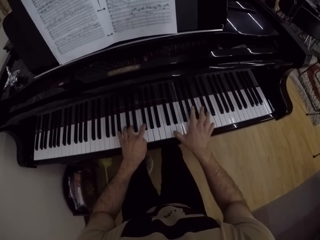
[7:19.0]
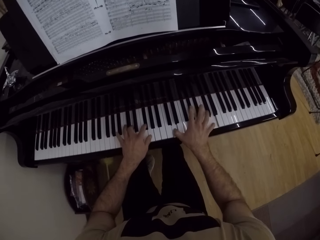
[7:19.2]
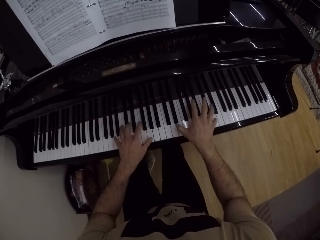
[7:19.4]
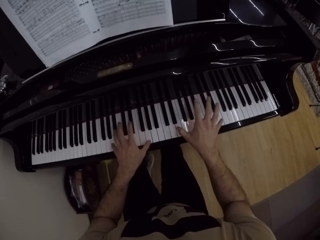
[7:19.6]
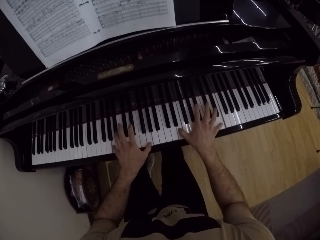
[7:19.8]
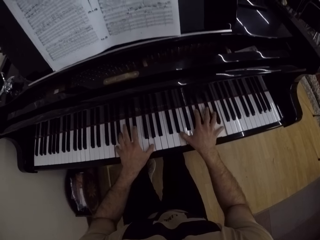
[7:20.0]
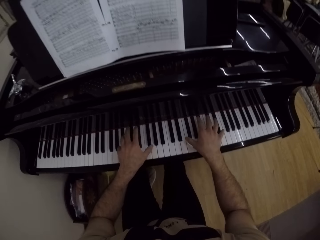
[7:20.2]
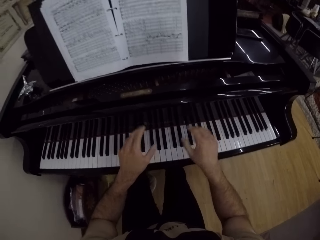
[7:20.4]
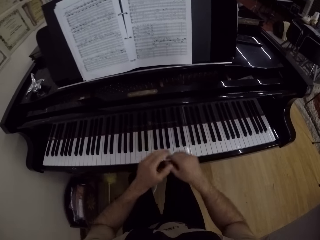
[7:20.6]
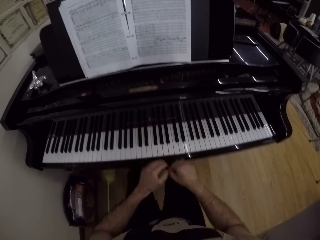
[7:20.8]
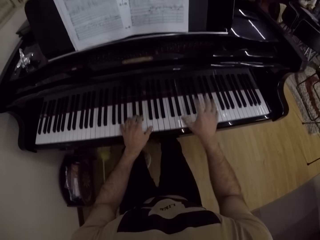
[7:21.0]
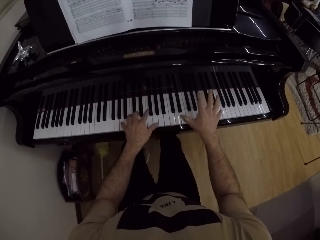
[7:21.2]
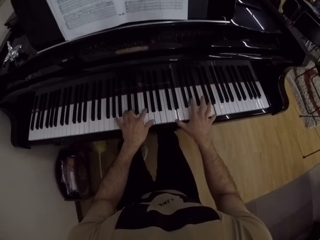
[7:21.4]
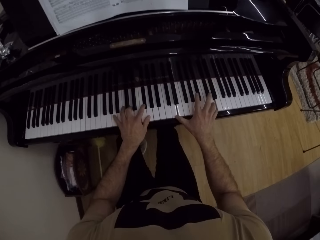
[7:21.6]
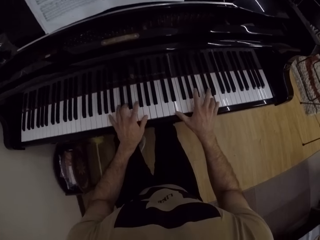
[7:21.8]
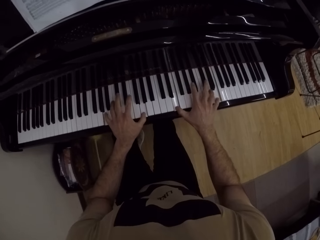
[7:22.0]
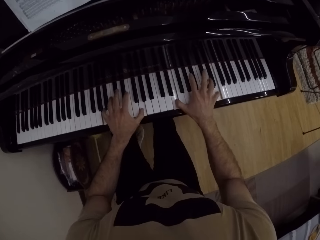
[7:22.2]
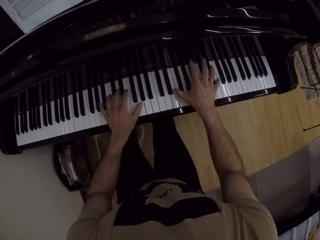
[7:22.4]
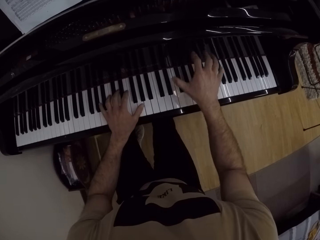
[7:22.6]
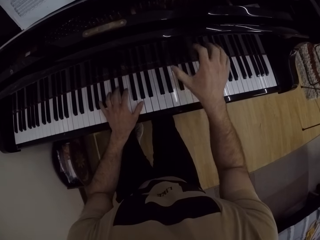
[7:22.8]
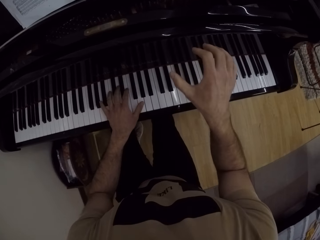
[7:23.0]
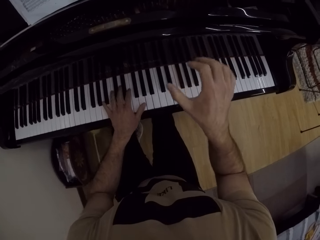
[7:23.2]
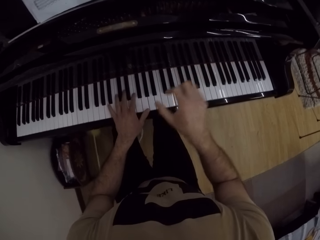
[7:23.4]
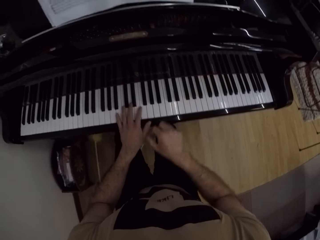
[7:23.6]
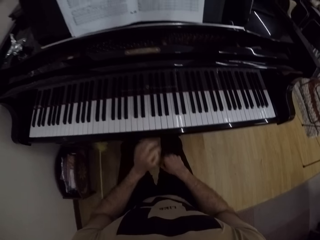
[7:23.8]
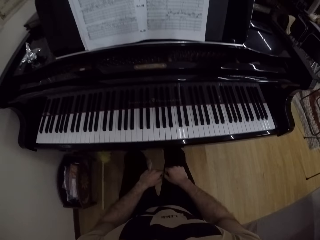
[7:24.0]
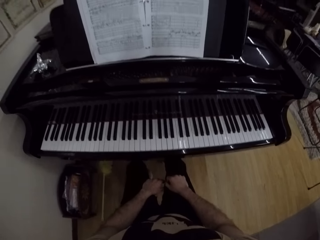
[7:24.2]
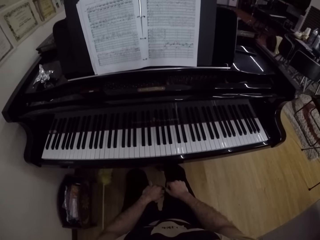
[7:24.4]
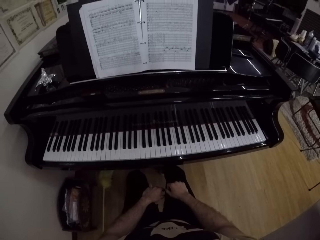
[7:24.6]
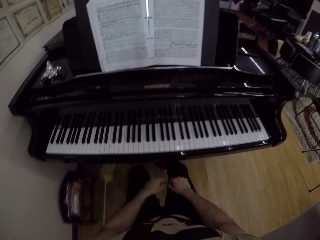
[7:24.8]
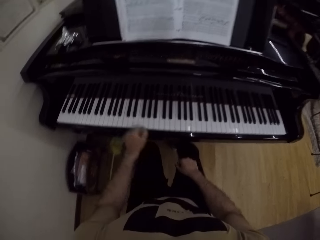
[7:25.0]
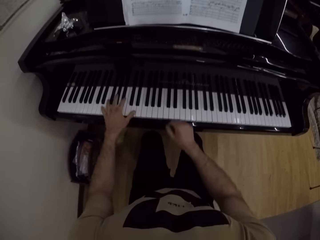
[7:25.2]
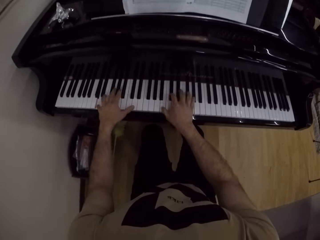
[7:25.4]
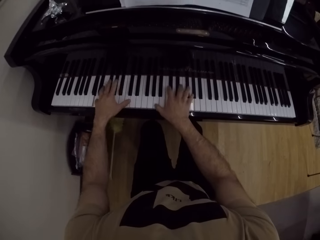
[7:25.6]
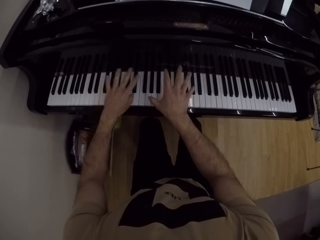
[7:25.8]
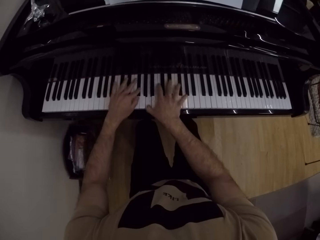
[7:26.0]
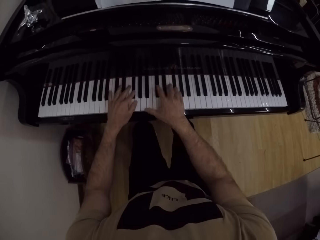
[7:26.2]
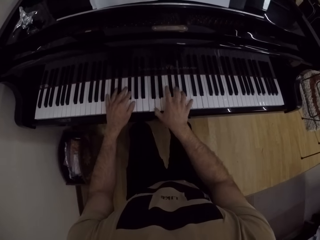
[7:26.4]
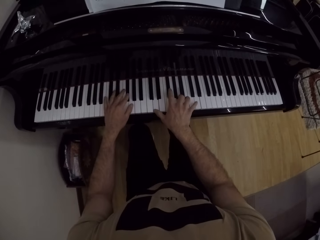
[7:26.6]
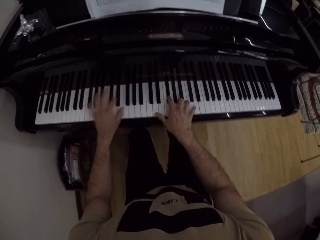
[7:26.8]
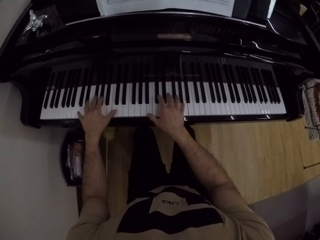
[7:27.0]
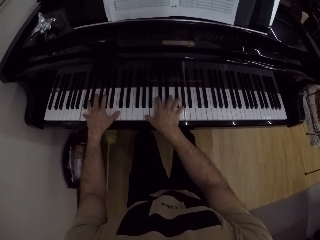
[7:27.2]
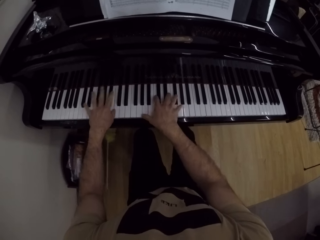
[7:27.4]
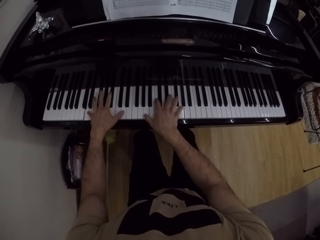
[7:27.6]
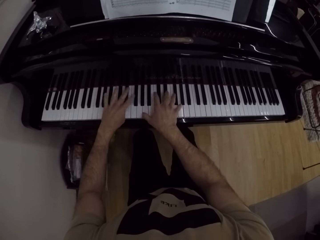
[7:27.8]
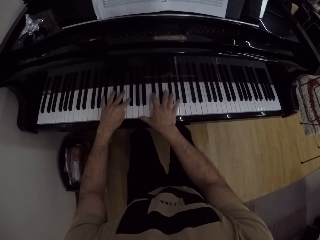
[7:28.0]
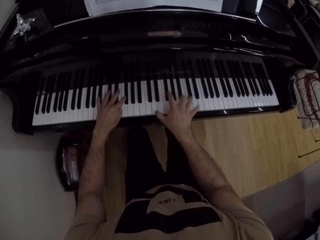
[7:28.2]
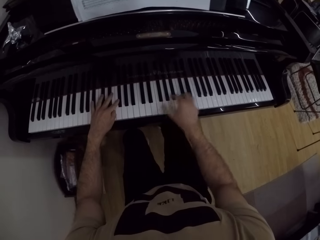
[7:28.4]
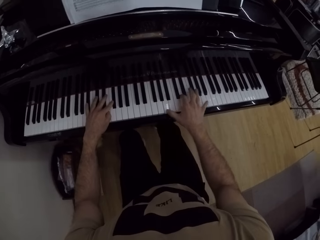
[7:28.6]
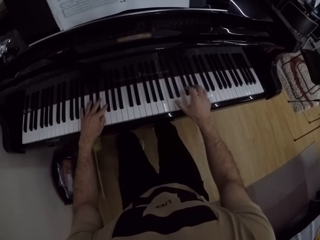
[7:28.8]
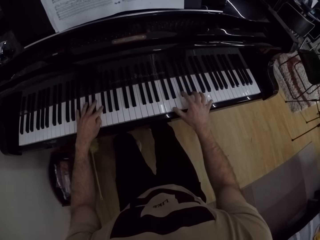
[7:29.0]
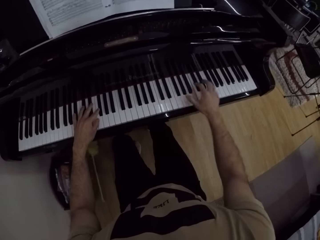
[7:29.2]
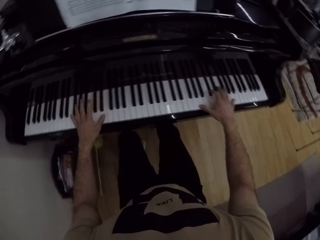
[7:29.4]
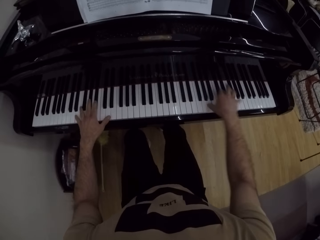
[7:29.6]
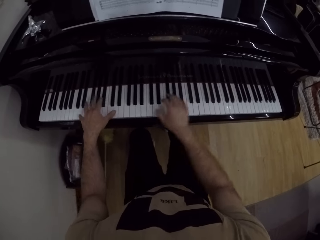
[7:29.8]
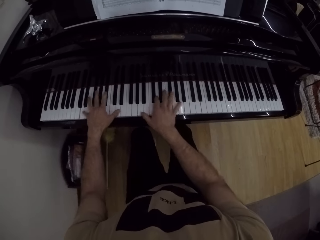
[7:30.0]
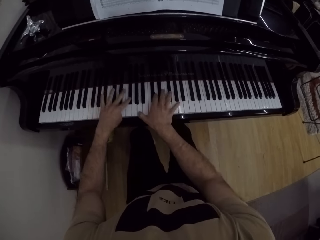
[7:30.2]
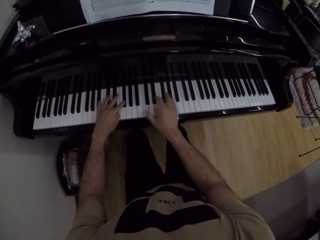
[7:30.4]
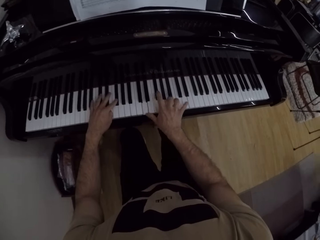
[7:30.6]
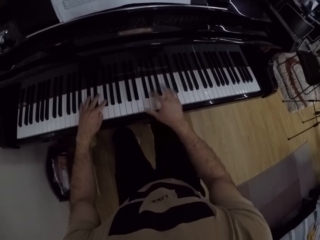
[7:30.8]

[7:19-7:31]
The camera wearer holds hands together. They play the piano. They withdraw hands from the piano. They stare at the piano. They play the piano.

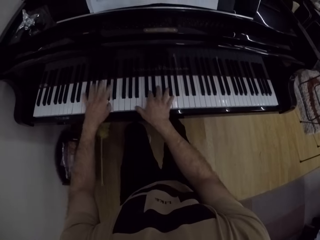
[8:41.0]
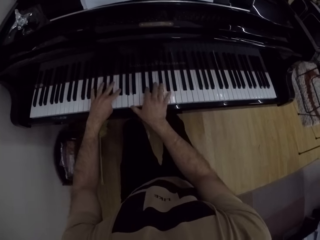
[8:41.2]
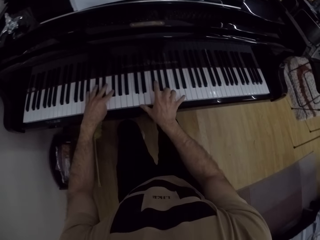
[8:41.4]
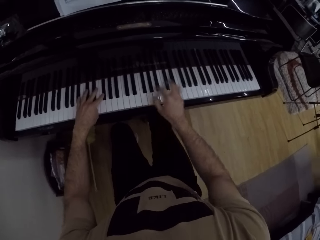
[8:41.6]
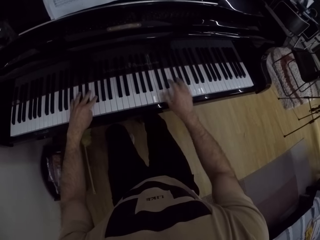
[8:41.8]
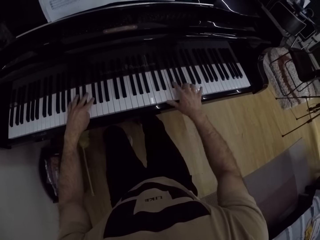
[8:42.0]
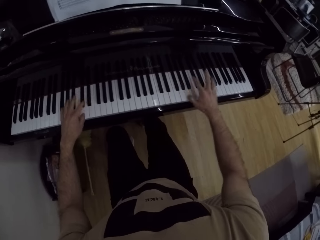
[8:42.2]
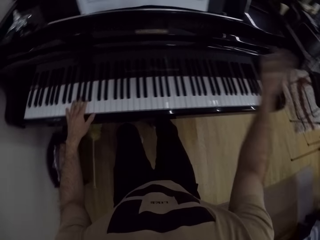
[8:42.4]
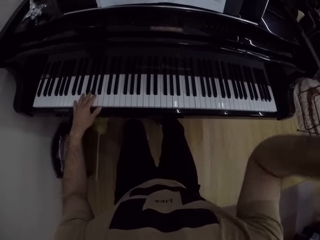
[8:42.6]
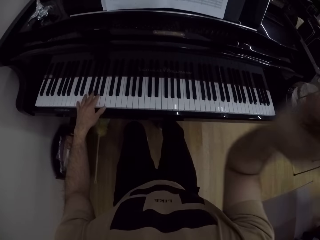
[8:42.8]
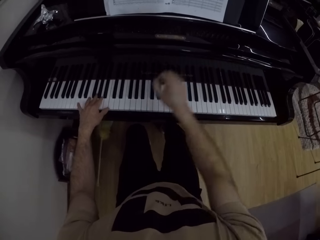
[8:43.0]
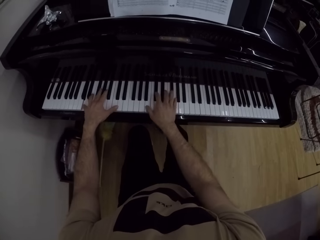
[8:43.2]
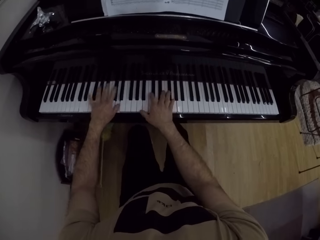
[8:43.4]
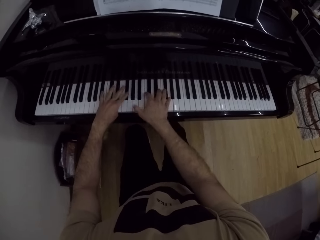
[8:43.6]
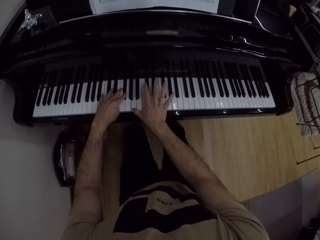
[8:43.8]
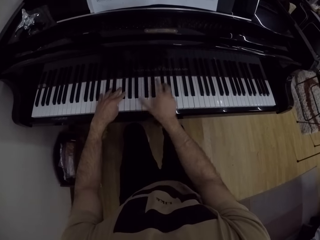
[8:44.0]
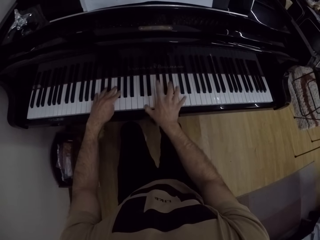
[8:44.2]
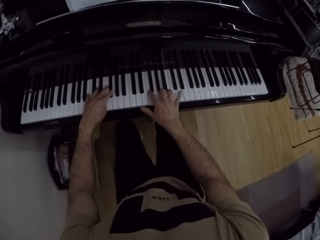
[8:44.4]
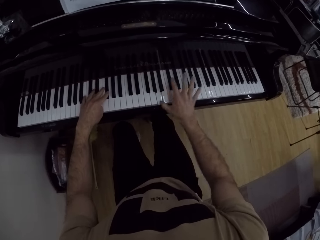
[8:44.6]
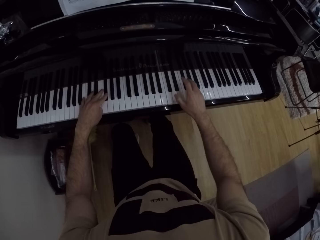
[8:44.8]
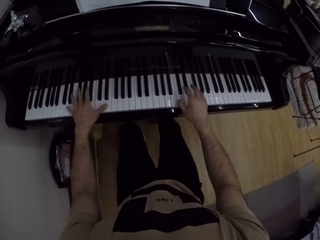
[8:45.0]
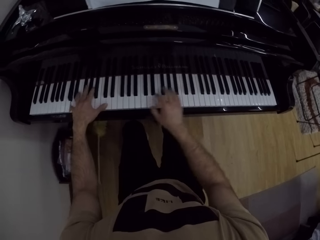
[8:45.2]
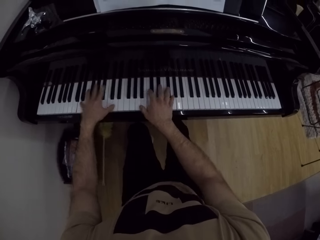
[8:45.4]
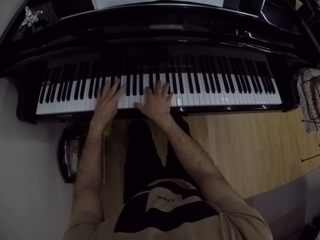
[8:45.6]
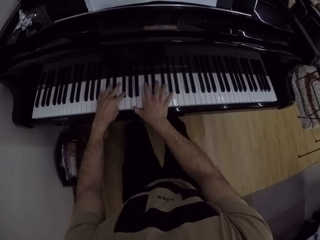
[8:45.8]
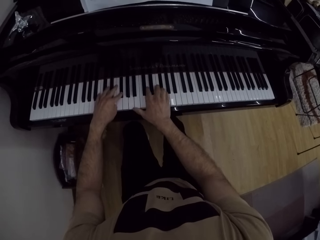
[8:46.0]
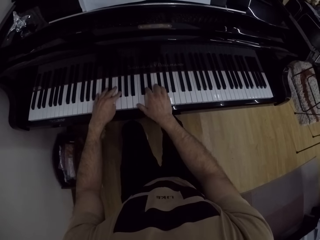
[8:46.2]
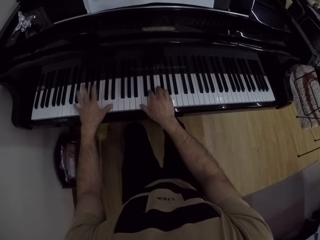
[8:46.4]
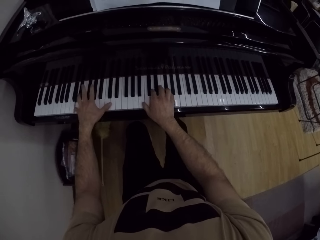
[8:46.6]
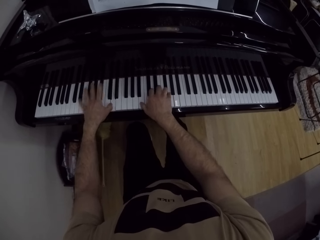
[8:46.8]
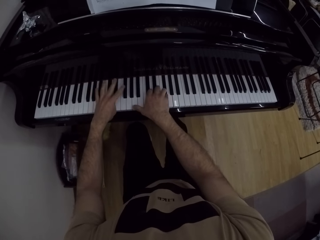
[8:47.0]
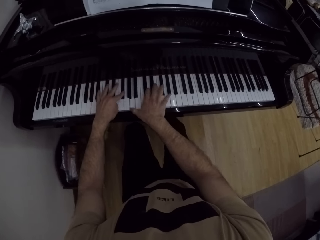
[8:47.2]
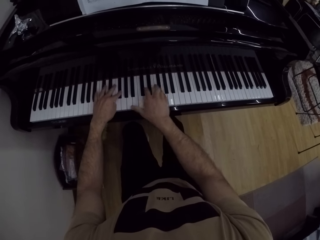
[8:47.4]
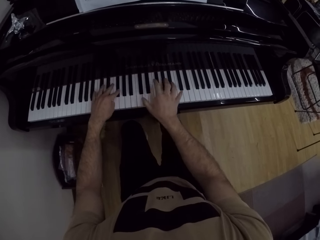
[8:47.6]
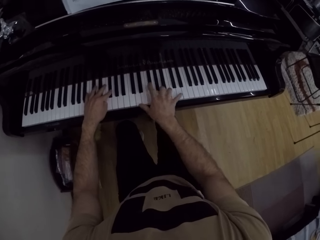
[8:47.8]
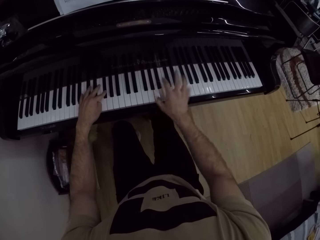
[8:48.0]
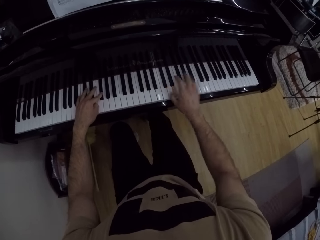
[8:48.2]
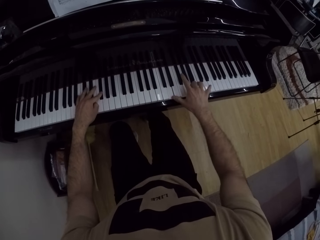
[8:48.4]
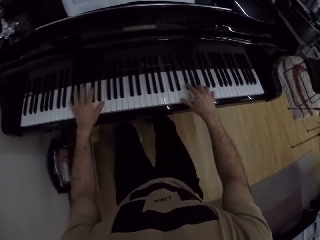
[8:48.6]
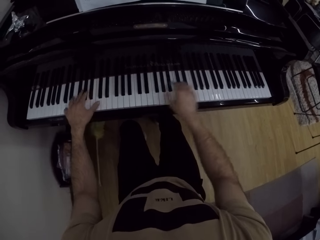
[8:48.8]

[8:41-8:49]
The camera wearer raises the right hand. They play the piano.

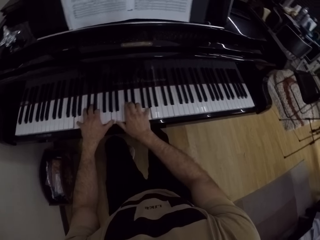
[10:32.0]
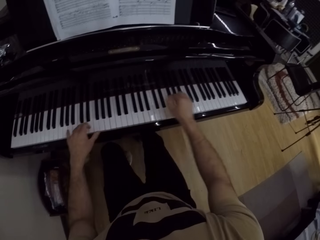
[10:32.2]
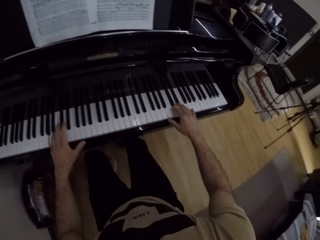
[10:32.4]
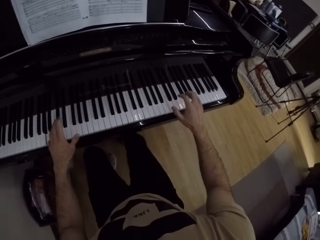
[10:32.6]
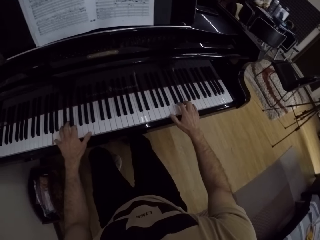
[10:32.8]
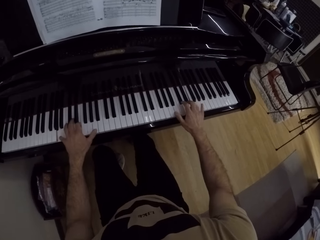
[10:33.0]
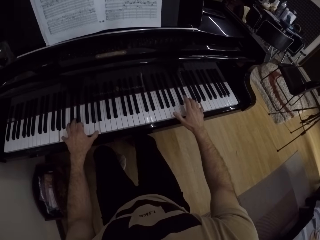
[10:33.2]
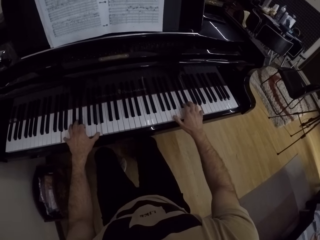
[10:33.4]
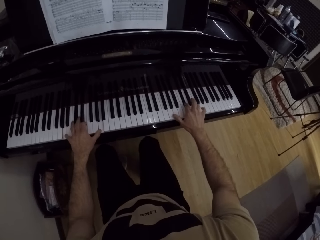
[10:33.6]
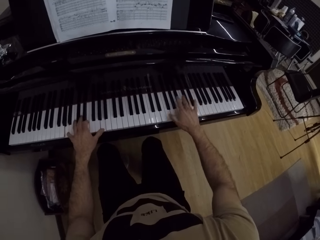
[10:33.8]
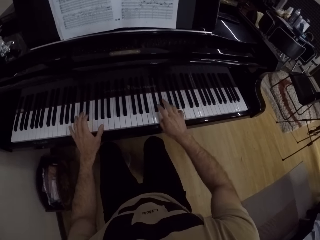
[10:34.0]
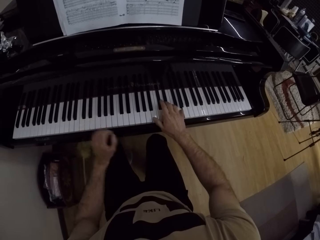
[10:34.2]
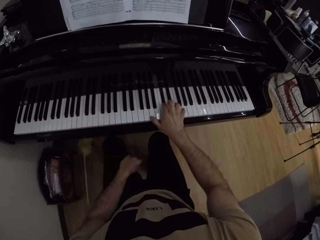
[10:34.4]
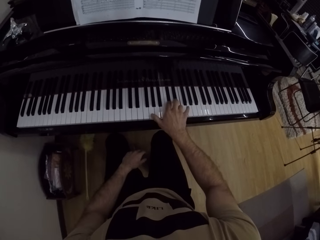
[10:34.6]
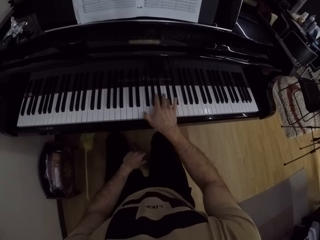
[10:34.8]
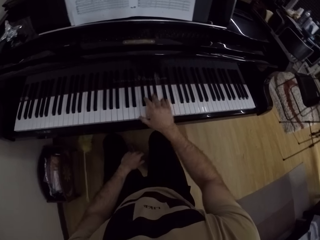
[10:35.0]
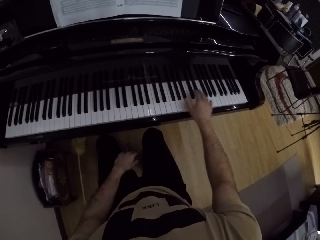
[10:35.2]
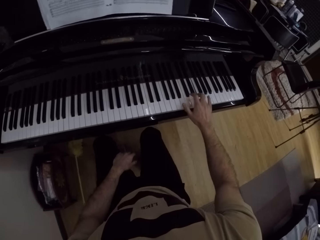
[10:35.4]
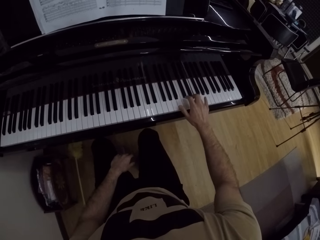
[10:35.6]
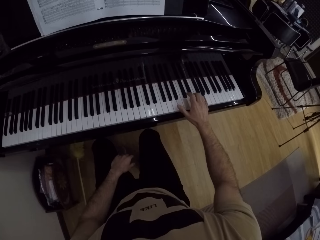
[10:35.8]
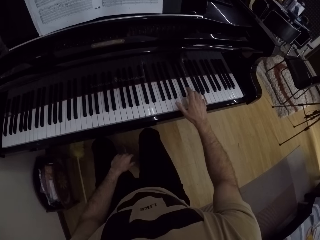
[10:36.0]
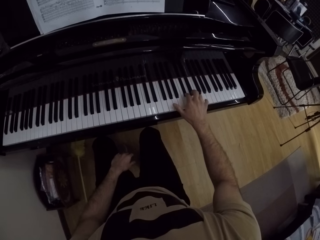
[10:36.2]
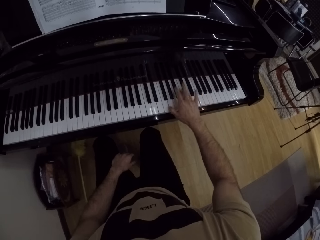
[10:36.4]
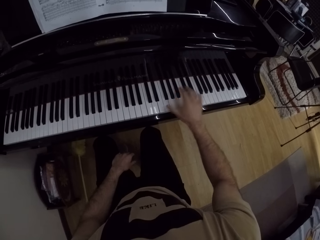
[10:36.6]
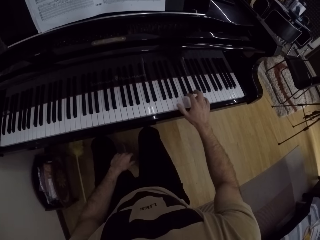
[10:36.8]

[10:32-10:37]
The camera wearer removes his left hand from the keyboard. He uses his right hand to play the keyboard. He places his left hand on his lap.
